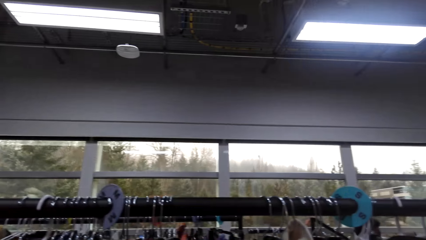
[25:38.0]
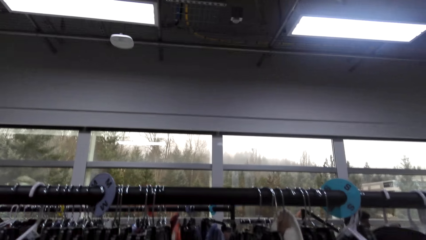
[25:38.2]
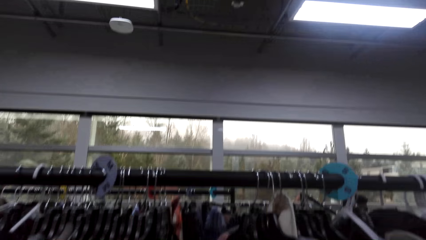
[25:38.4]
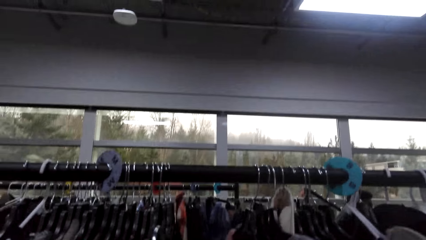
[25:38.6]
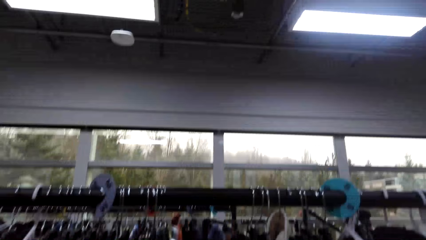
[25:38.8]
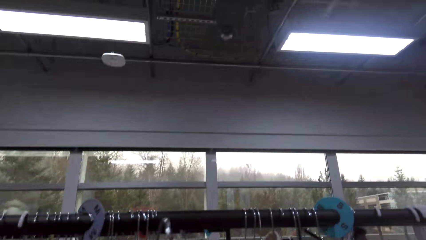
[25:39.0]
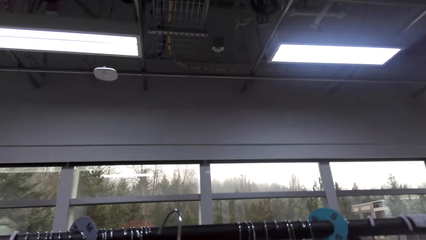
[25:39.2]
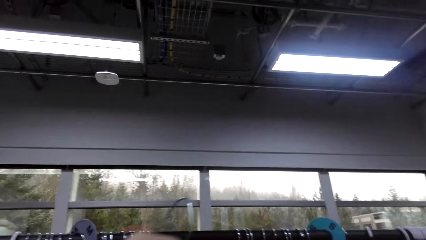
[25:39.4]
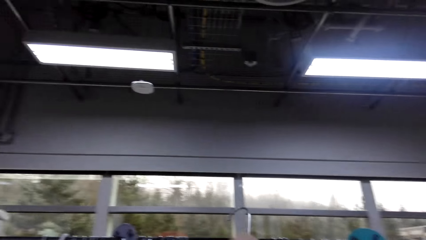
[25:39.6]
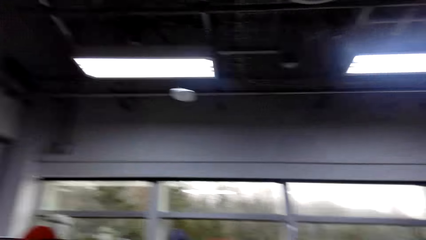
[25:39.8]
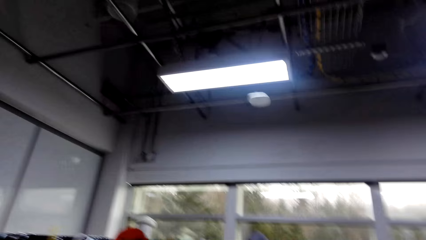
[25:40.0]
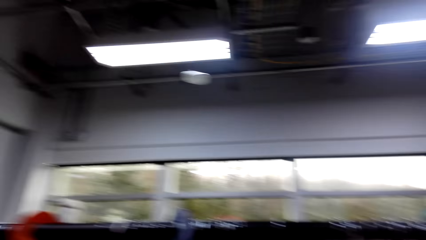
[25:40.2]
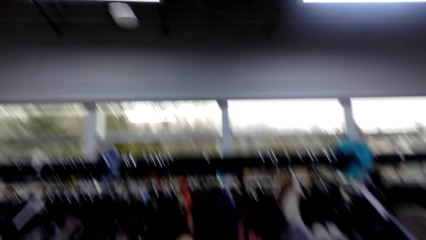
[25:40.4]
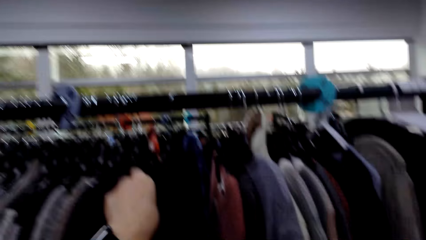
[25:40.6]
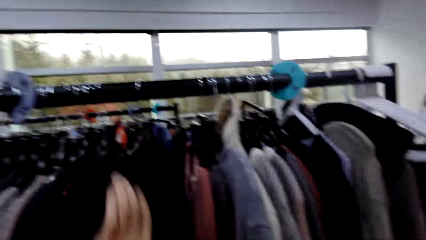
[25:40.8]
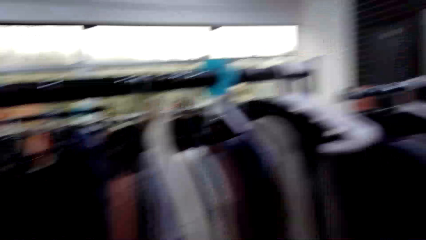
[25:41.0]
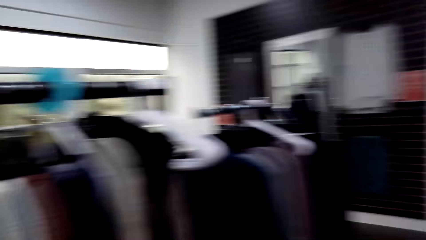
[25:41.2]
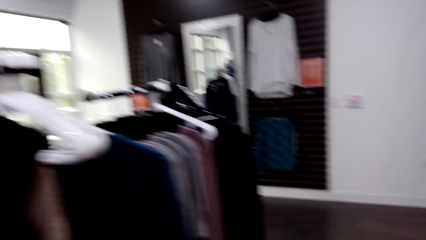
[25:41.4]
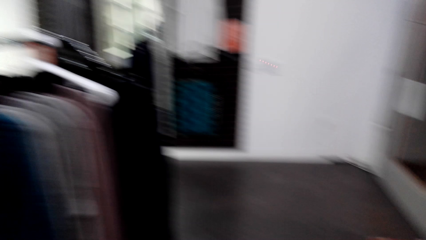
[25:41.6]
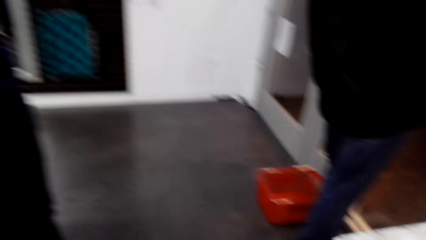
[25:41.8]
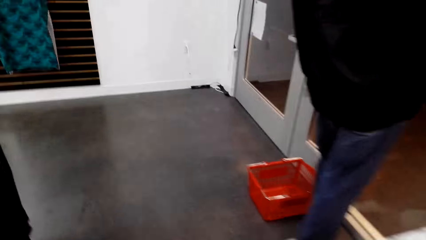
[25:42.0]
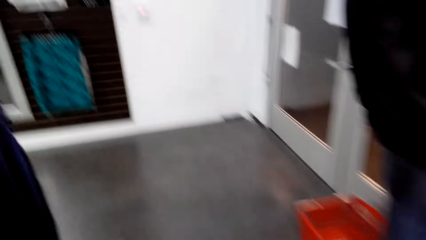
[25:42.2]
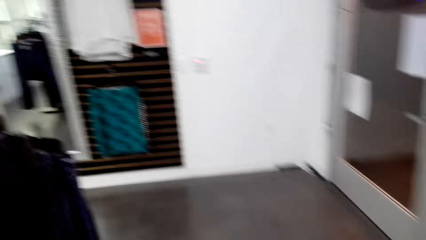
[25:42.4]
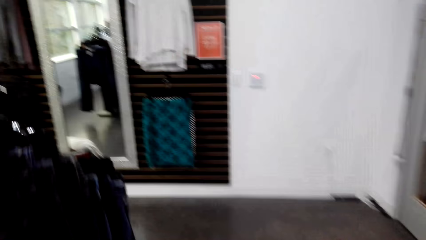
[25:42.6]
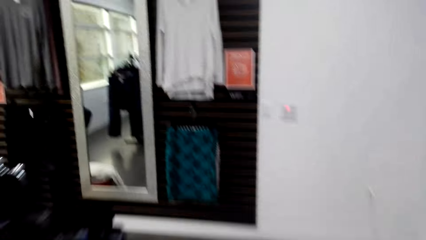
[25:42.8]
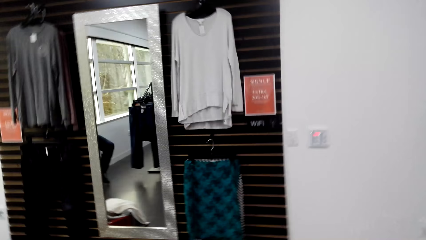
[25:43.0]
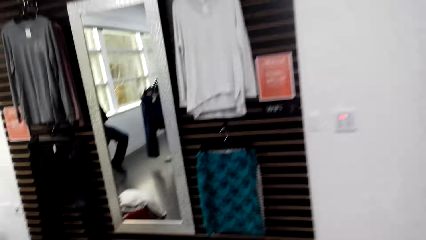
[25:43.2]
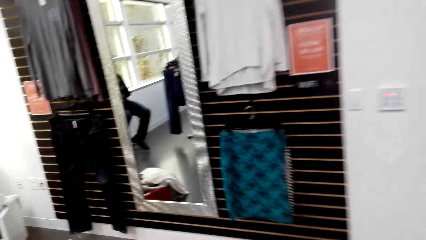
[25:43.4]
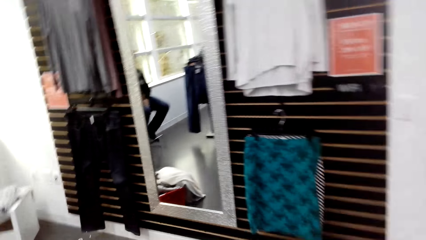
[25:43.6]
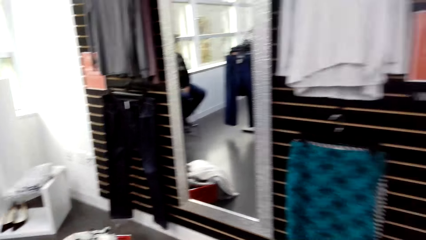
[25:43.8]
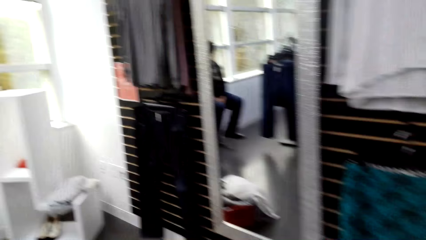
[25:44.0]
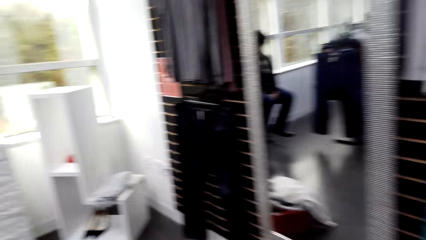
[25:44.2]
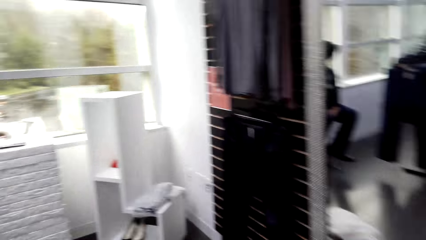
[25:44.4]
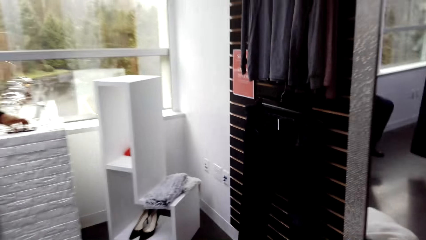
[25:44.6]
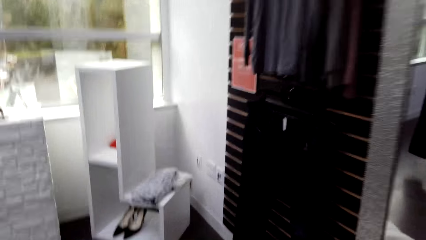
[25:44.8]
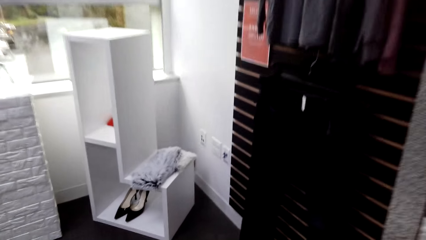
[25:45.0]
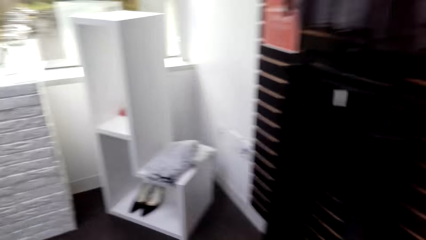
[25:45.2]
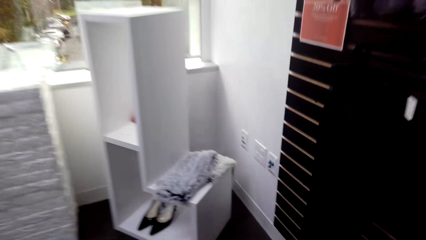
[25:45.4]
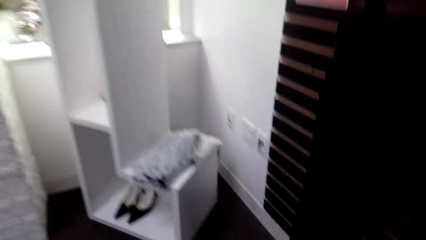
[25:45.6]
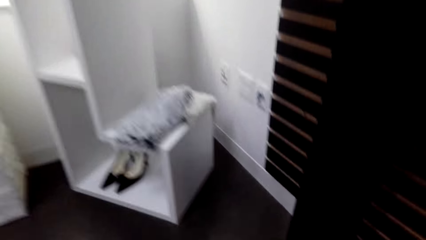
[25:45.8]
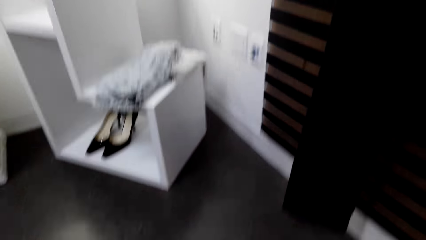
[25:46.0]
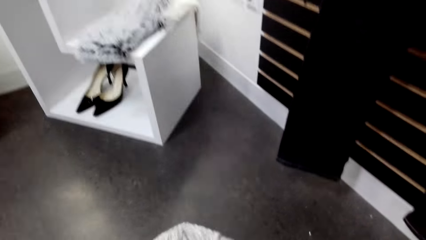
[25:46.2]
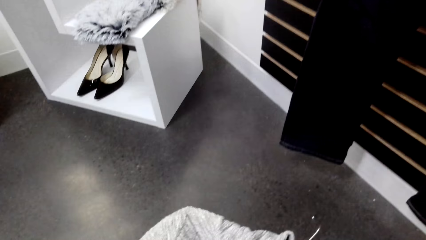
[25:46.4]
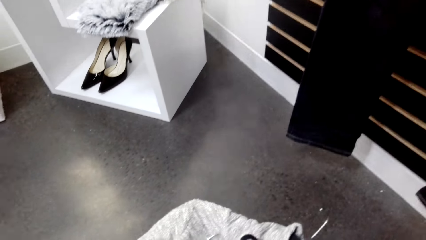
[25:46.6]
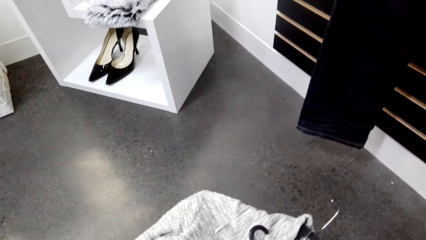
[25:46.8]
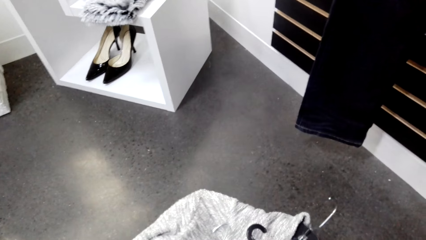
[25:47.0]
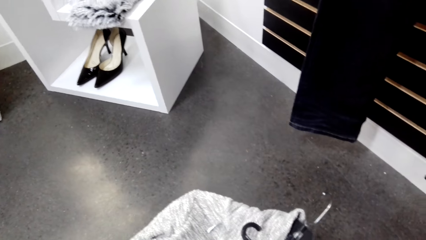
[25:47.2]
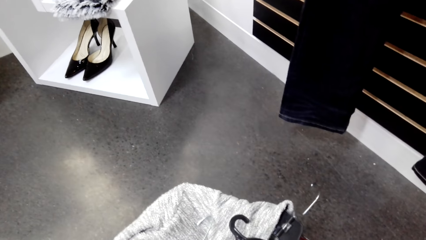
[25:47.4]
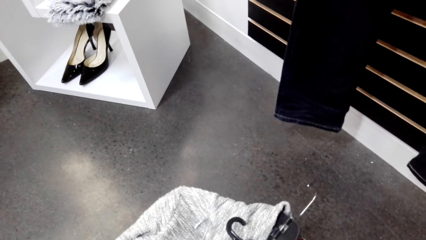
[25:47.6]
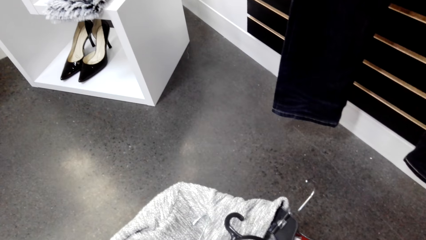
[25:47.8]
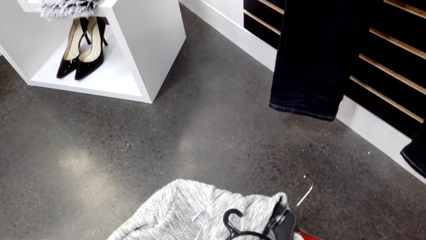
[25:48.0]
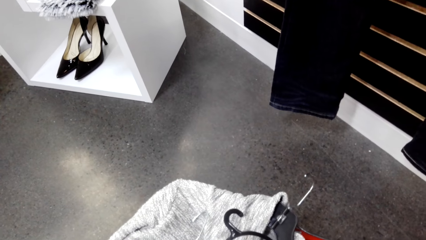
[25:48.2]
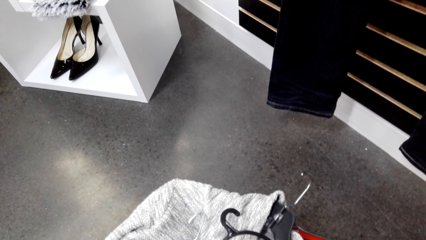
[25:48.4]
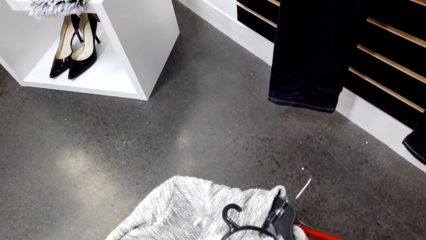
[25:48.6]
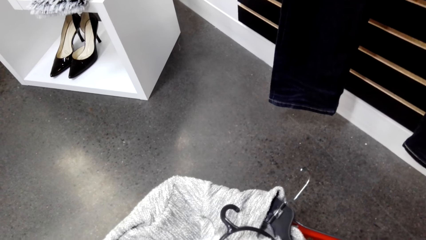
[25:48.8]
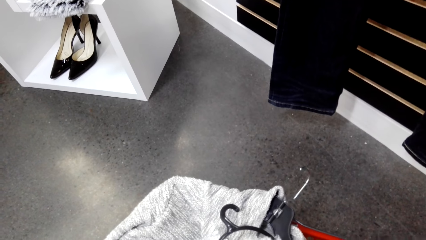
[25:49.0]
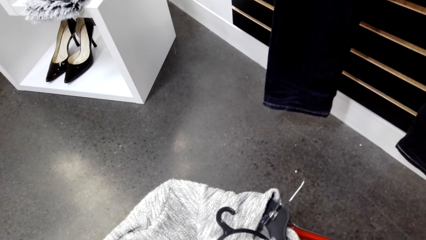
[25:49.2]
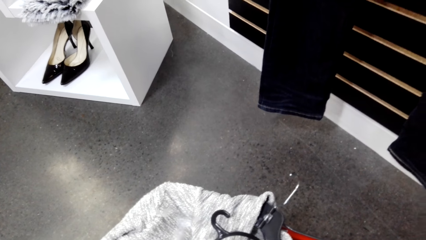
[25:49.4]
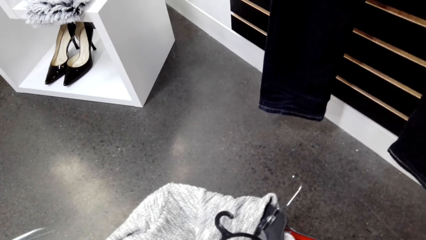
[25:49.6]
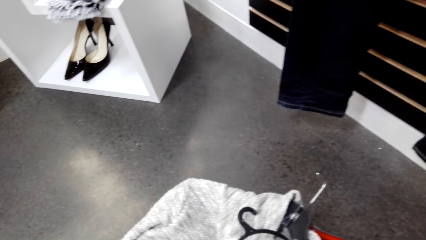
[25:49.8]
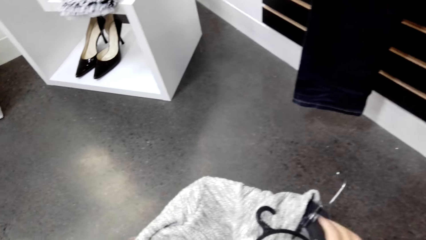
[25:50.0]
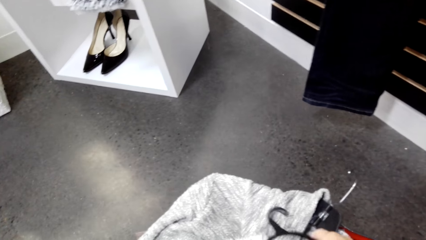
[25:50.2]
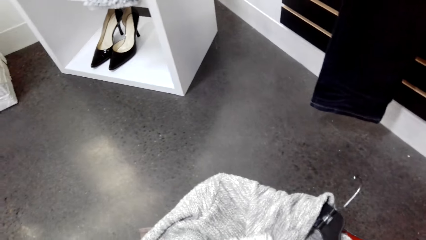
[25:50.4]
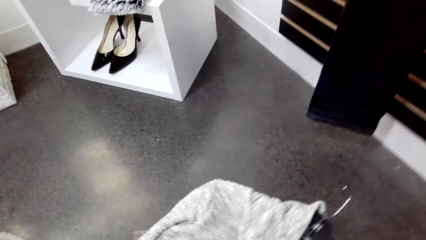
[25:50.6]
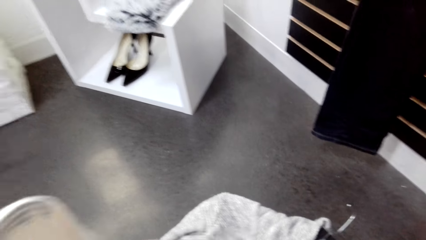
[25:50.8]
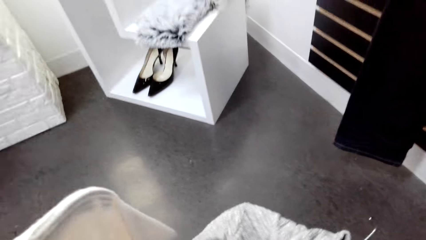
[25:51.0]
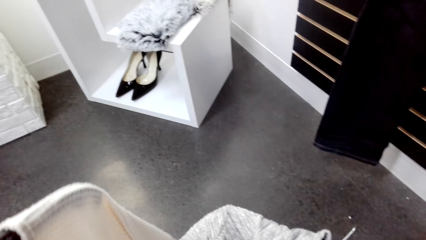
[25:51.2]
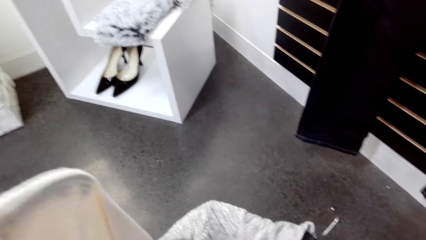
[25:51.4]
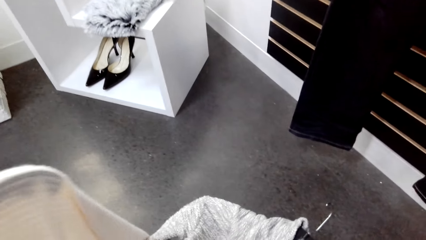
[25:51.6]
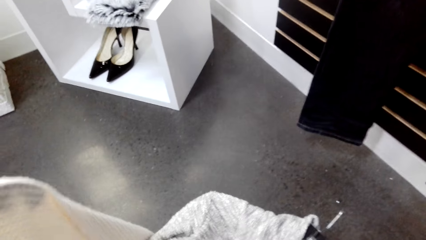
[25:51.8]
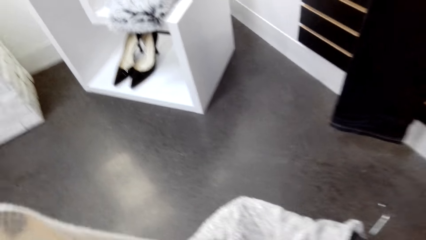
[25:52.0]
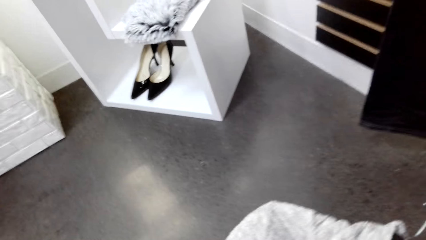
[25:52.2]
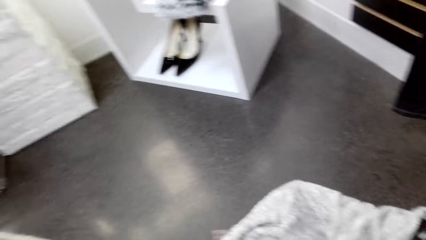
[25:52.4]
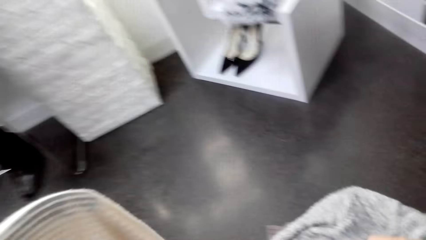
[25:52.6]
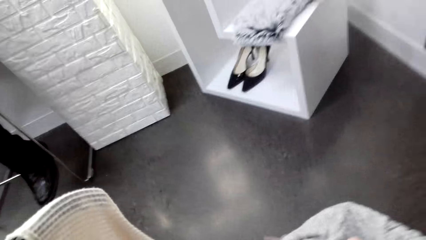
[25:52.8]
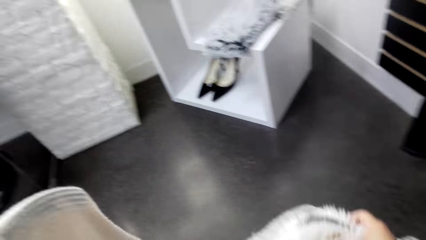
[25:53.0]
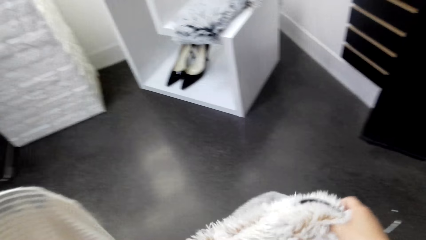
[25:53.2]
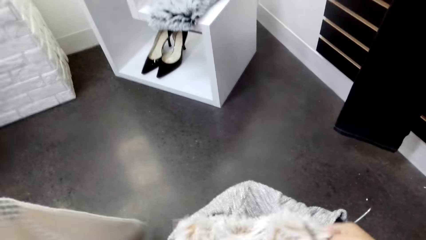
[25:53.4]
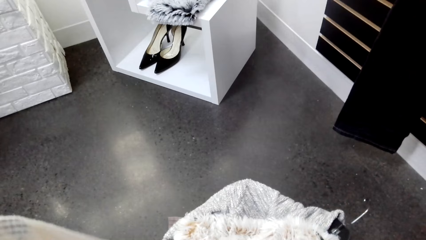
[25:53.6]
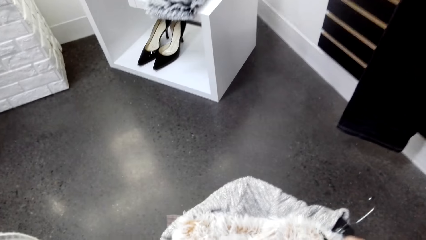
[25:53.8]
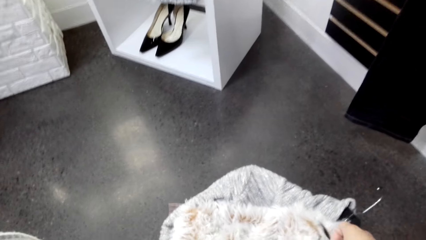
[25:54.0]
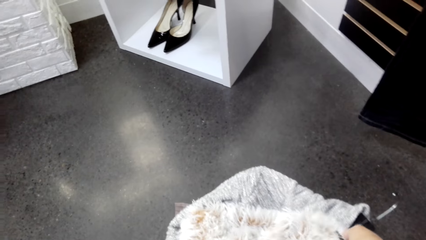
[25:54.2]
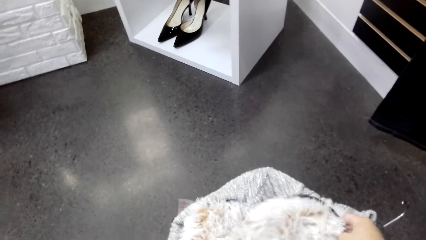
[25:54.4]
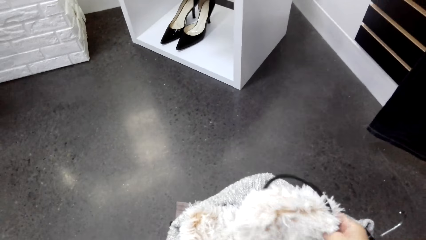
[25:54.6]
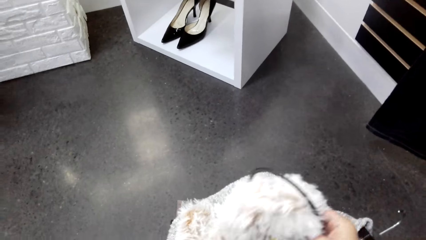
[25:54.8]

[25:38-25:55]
The camera wearer pulls some clothes on the rack. They hang the sweater on the steel rod. They turn right. They walk left. They walk towards the basket. They pick up a sweater top.
